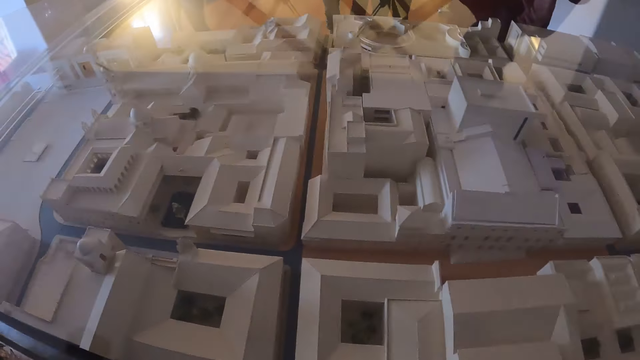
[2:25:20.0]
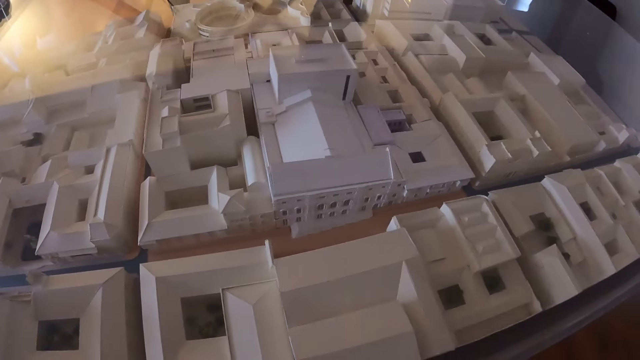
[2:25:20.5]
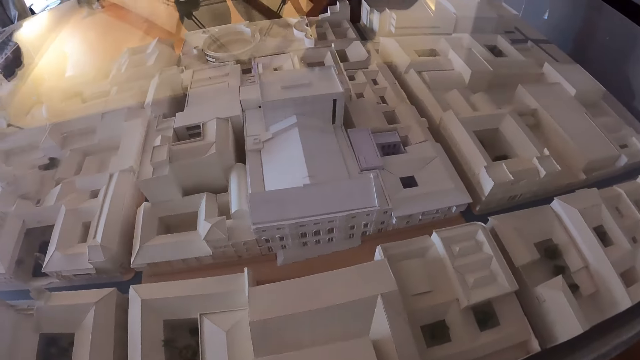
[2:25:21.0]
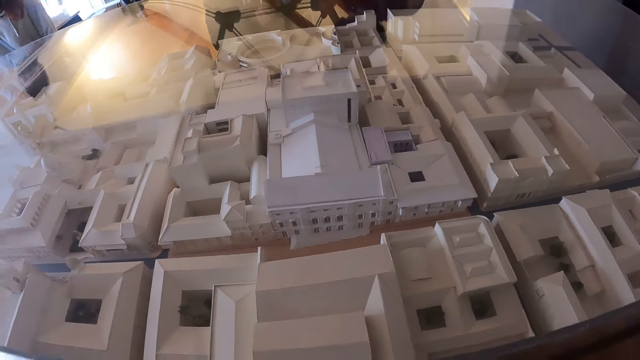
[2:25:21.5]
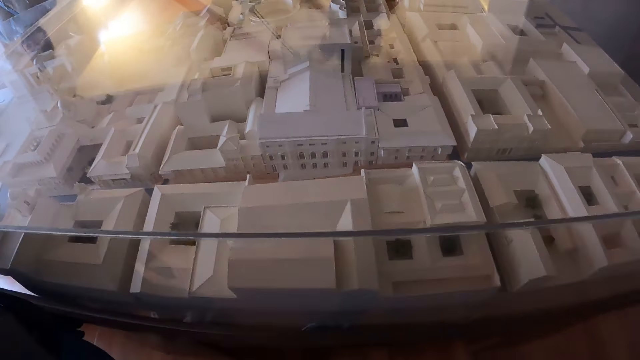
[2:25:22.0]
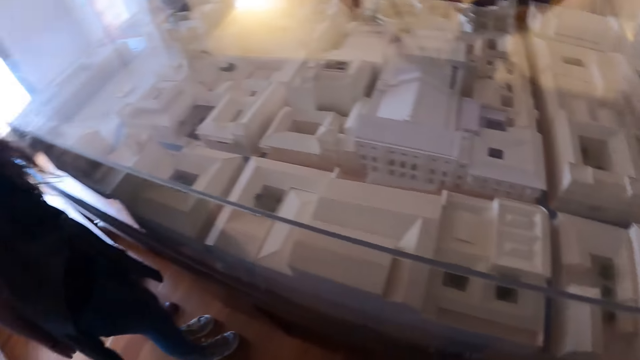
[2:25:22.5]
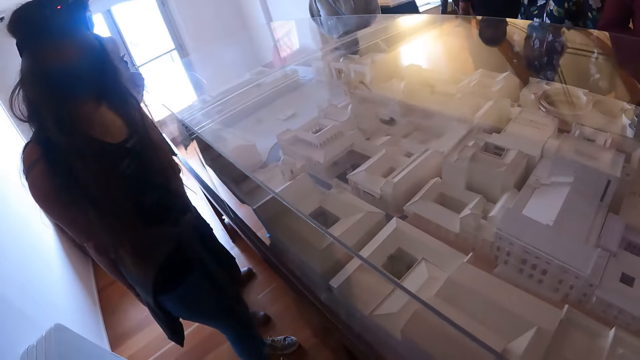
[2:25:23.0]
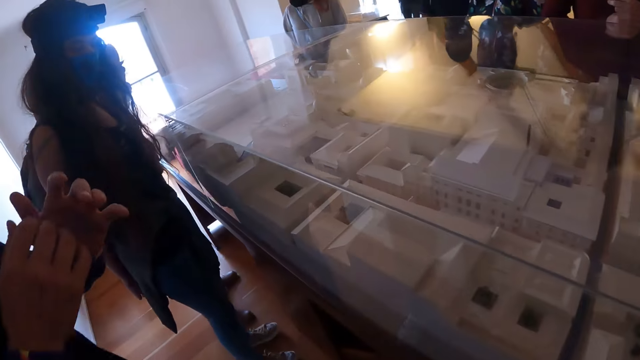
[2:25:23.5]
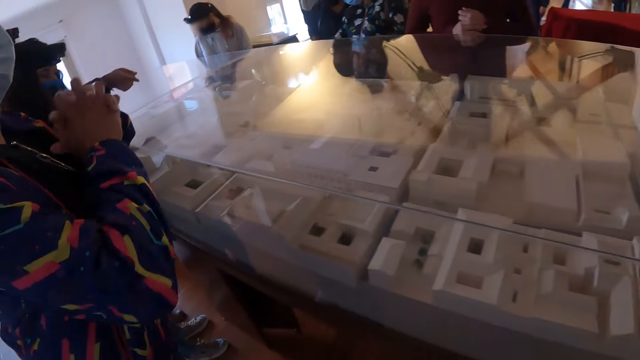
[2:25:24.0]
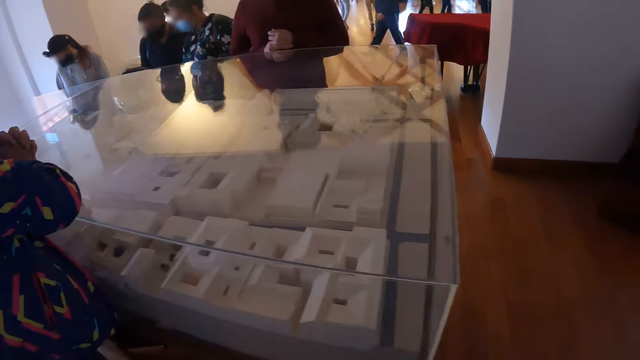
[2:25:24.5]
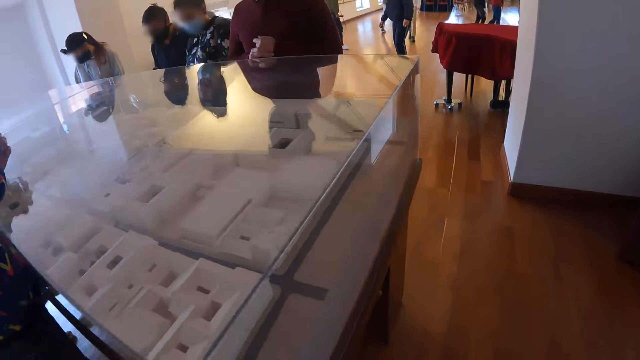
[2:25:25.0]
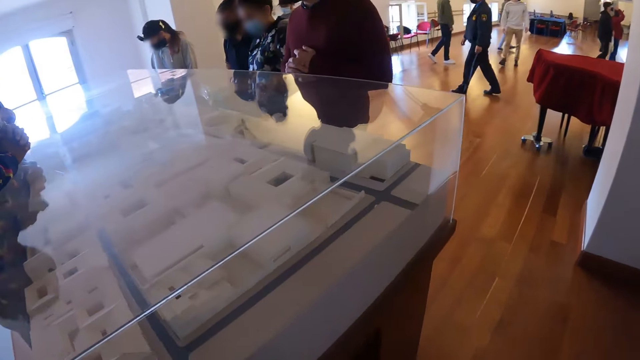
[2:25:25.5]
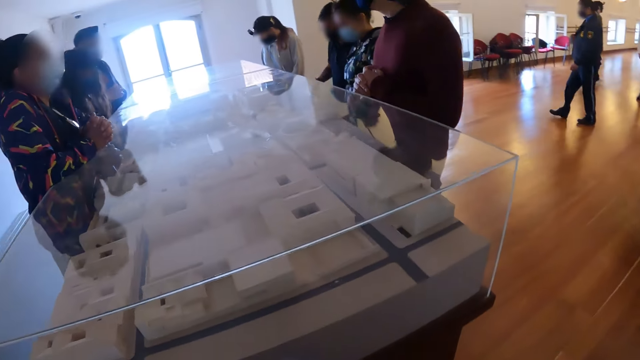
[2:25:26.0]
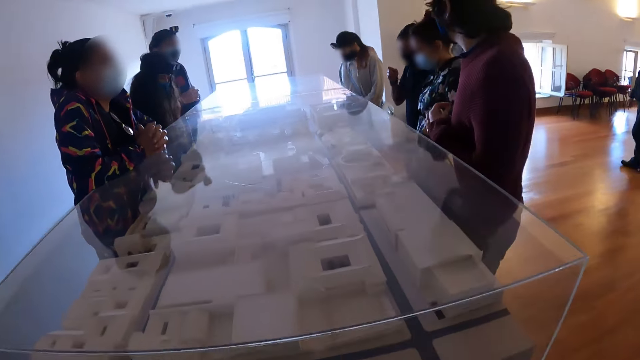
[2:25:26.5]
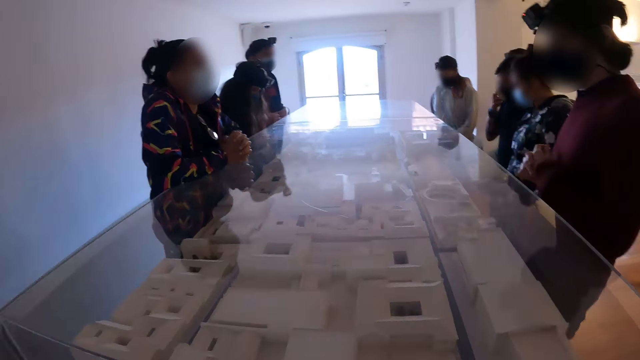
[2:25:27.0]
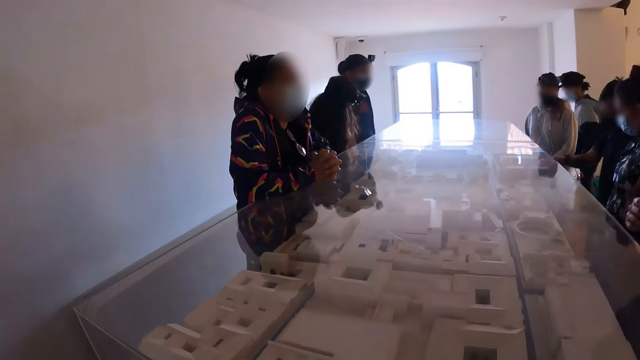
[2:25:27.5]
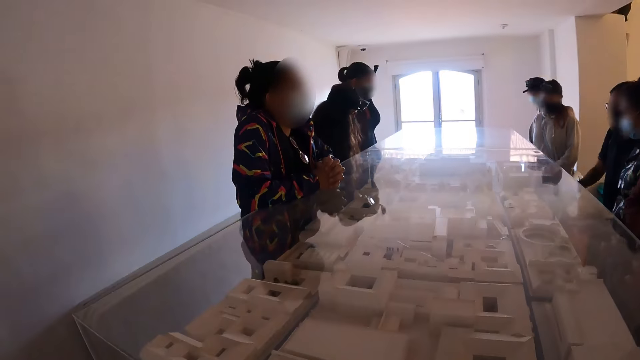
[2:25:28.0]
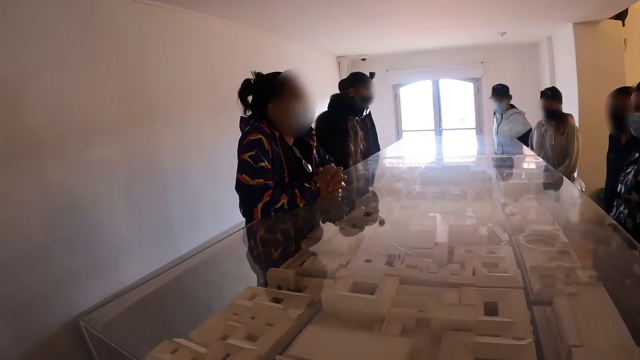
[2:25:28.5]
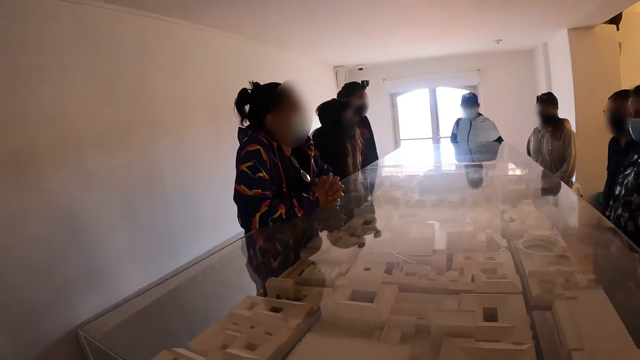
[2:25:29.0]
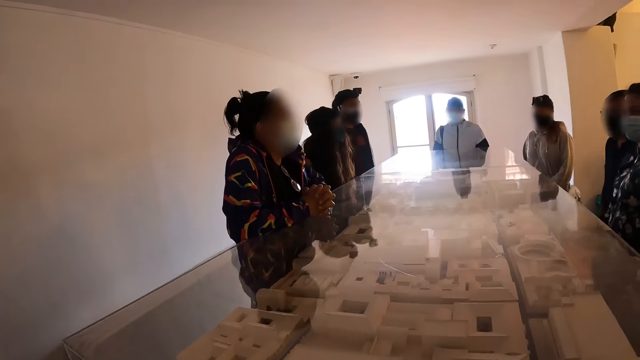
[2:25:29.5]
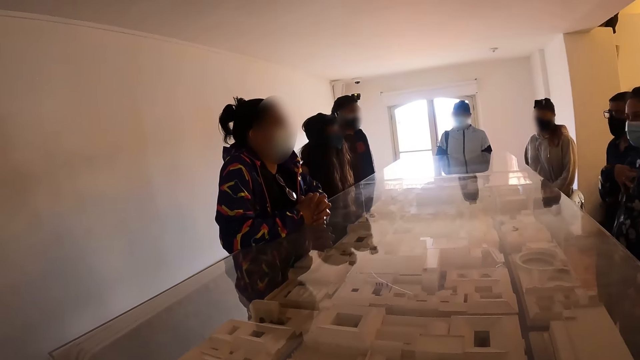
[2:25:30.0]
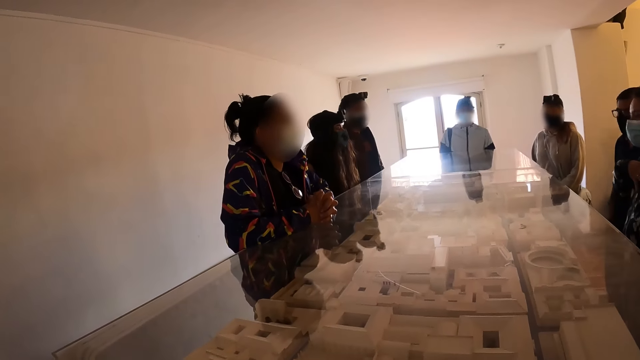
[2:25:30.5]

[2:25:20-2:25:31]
The camera wearer moves around the table. They look at a woman talking to a group of people.

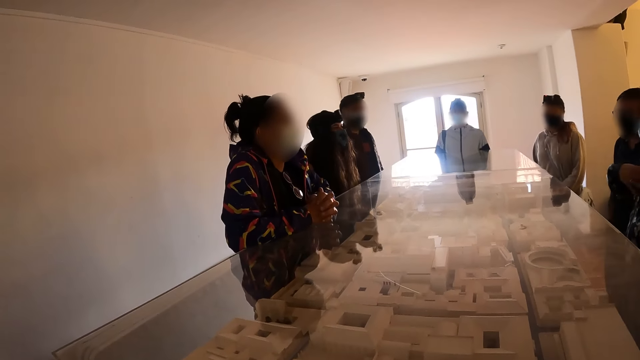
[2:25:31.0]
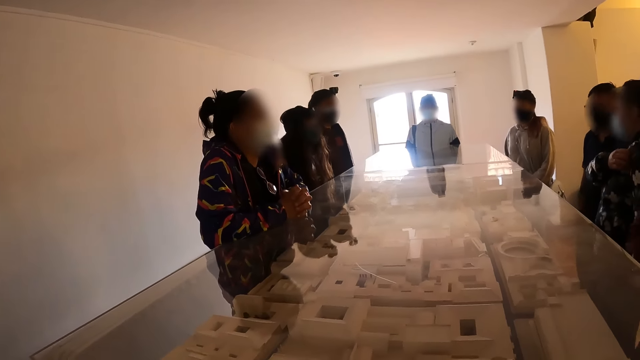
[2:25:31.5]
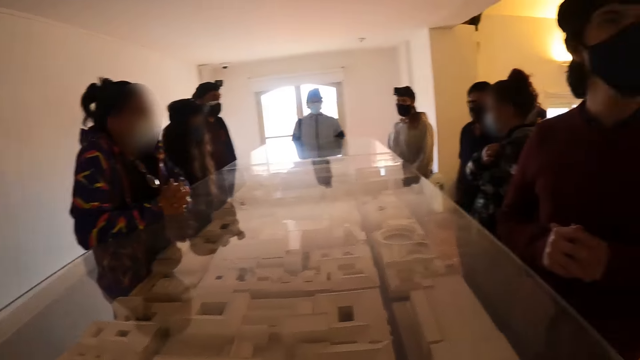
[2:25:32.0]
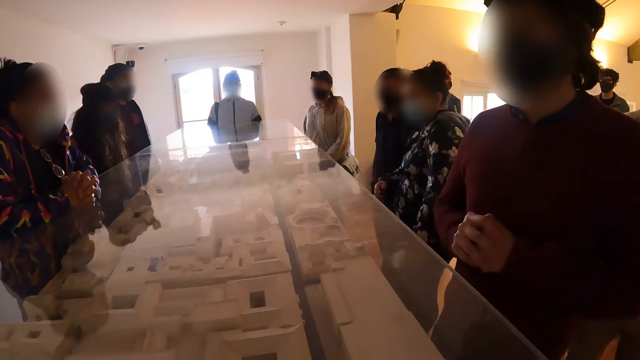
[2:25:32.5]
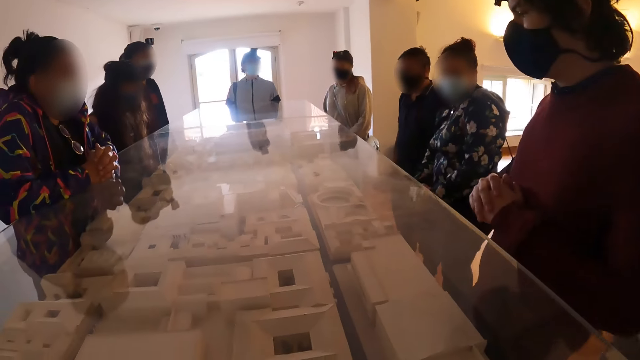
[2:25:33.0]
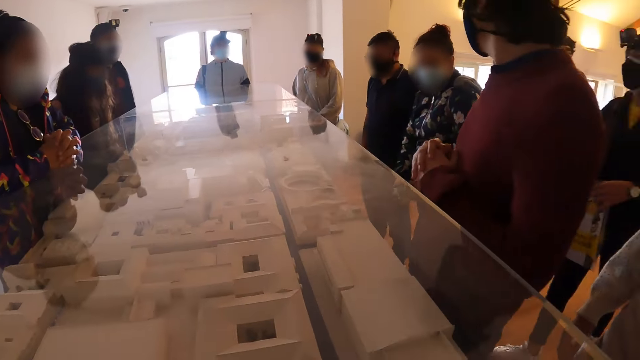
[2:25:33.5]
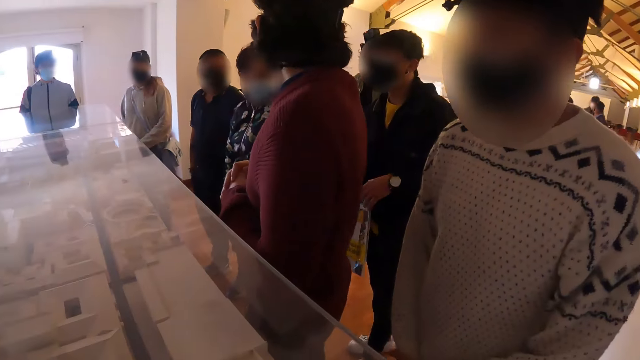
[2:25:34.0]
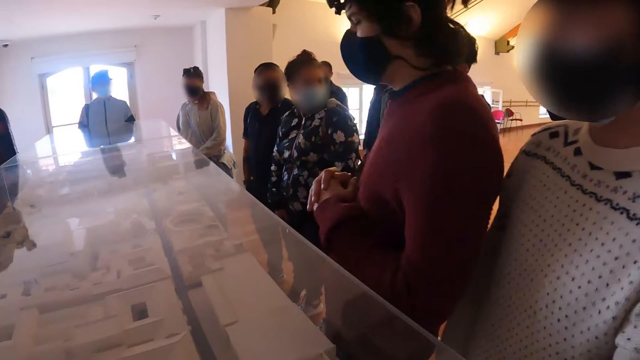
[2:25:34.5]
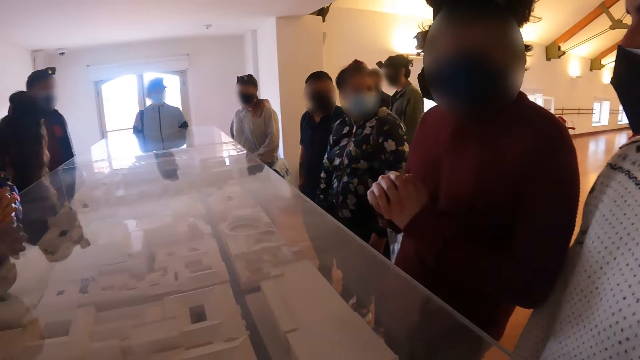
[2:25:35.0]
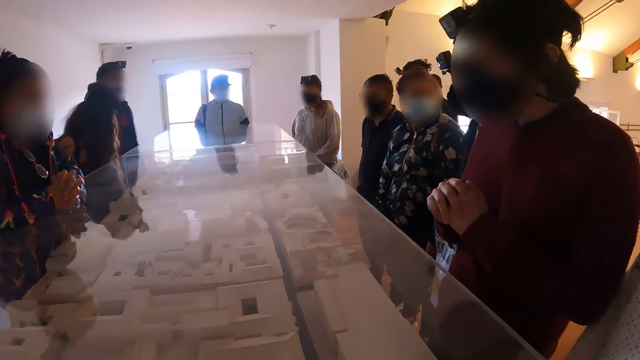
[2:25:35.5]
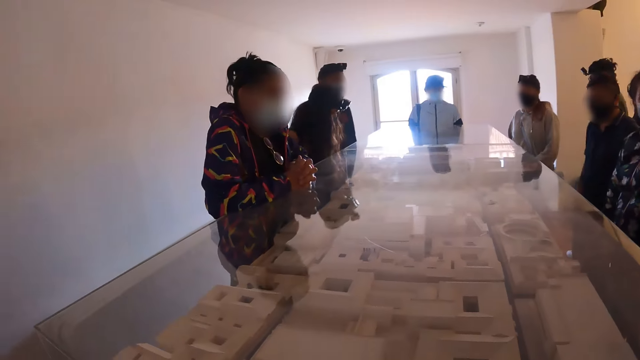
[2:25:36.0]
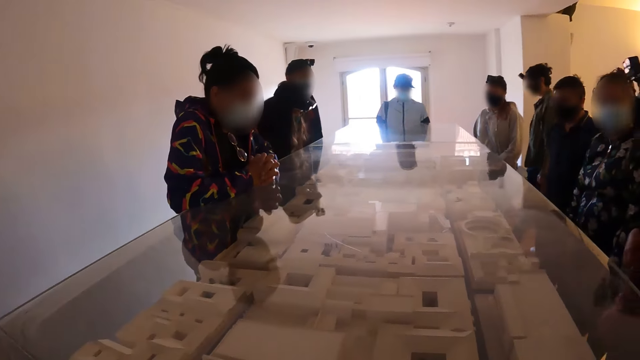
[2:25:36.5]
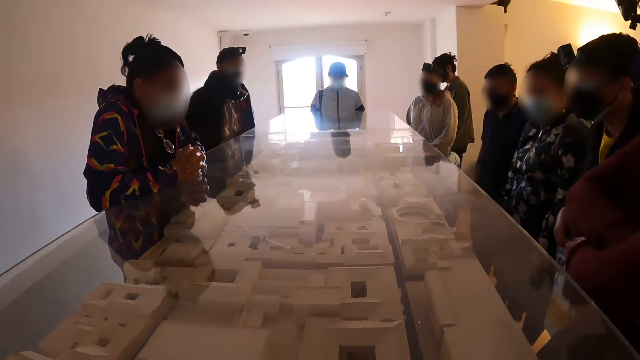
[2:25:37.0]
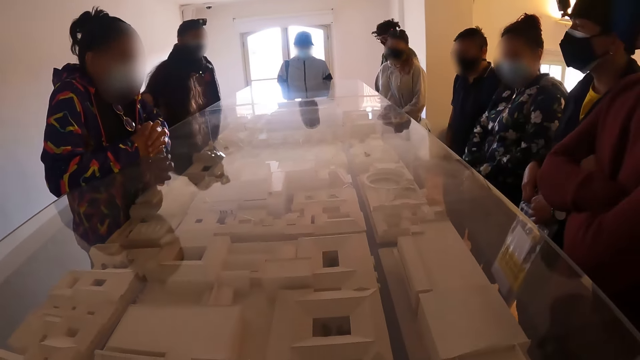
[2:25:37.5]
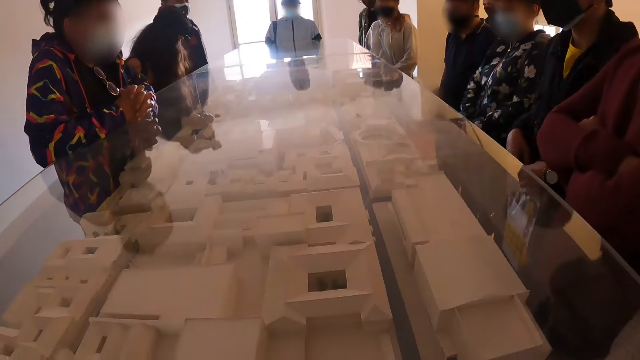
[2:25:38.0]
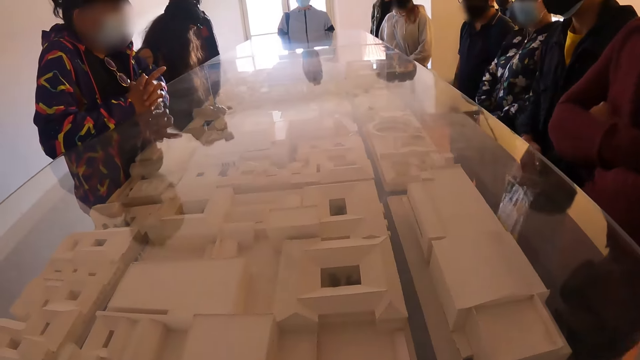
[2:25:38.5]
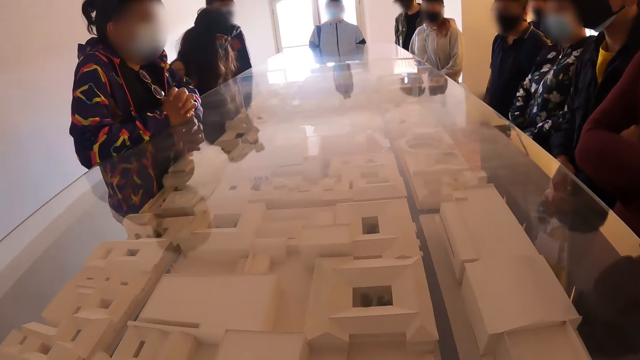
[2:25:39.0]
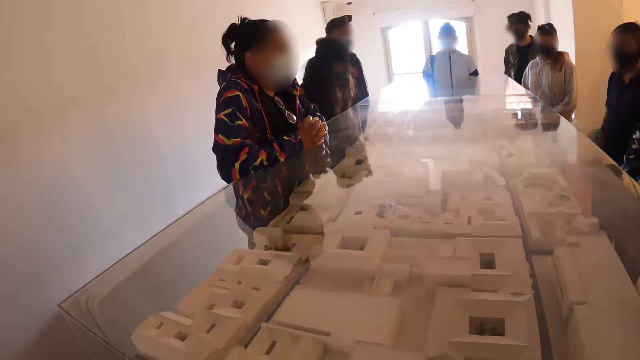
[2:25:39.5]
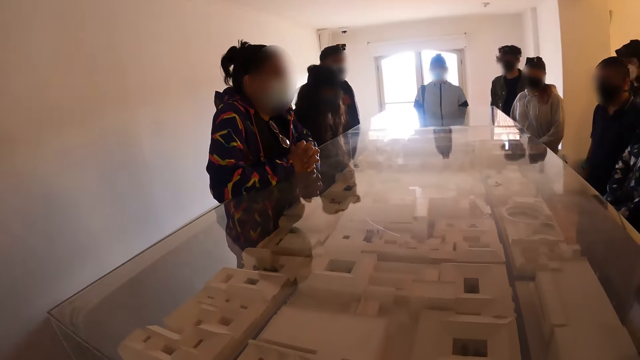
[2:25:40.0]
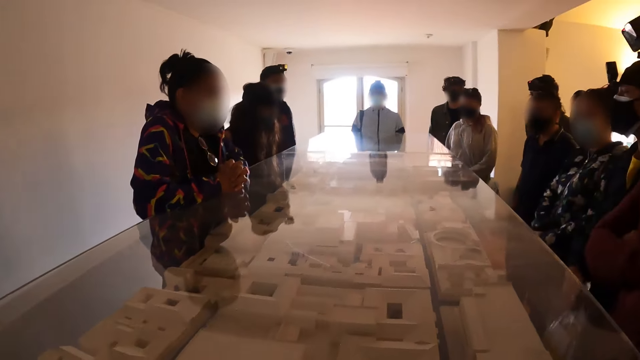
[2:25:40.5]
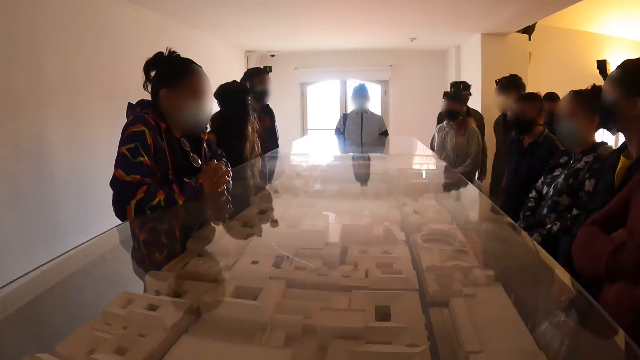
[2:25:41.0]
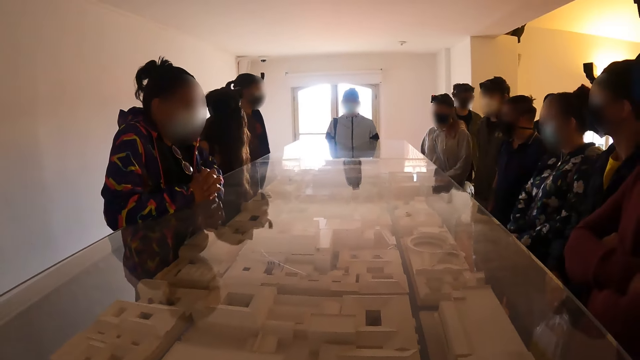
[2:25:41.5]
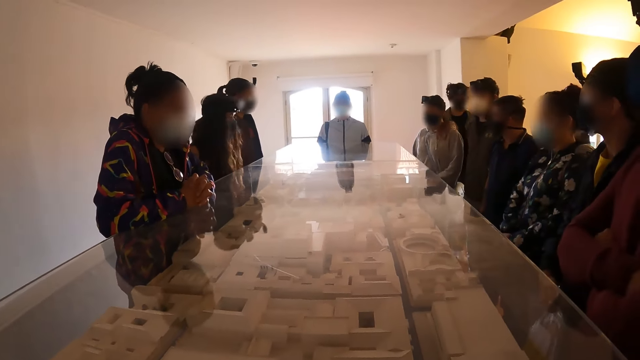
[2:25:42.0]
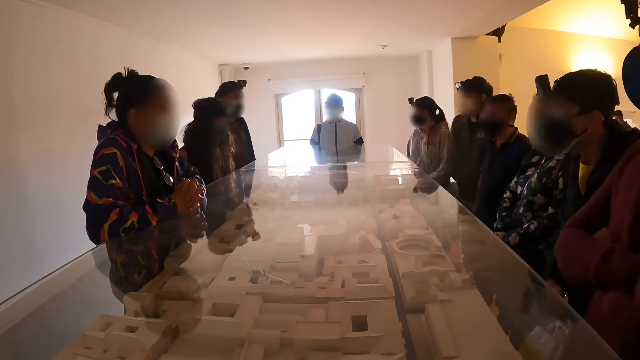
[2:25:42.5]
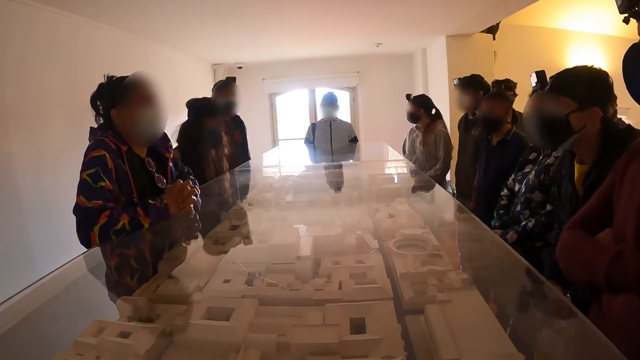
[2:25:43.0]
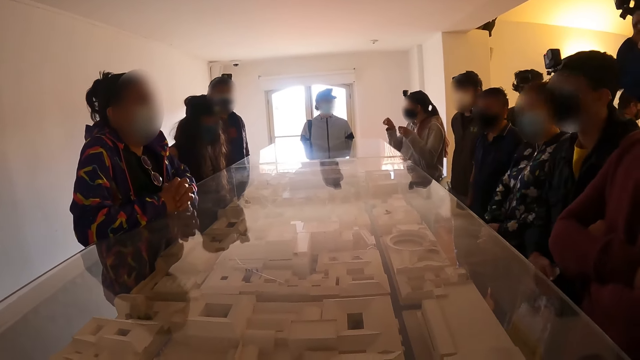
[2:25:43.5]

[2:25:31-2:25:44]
The camera wearer stares around the room. They stare at a woman.
